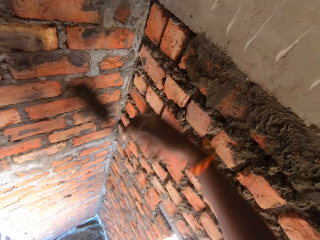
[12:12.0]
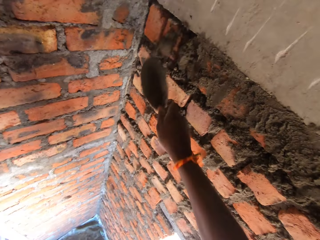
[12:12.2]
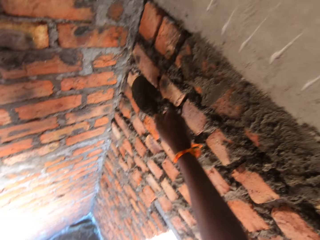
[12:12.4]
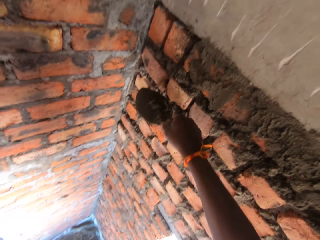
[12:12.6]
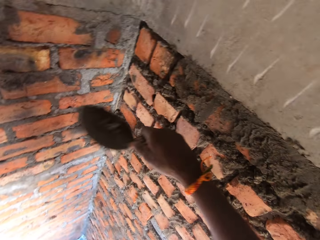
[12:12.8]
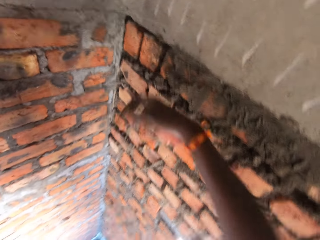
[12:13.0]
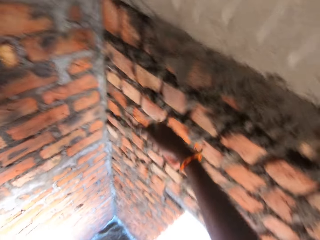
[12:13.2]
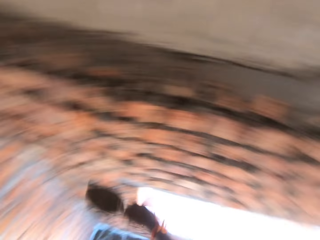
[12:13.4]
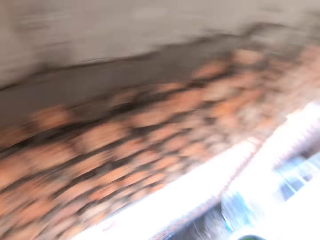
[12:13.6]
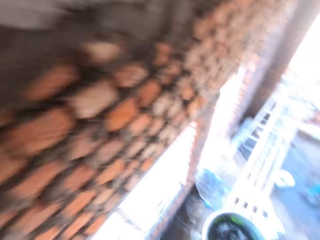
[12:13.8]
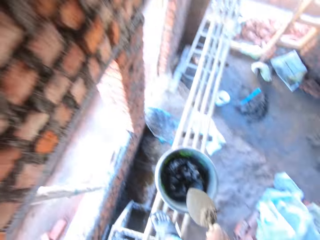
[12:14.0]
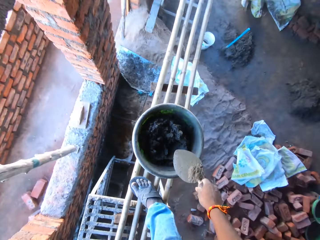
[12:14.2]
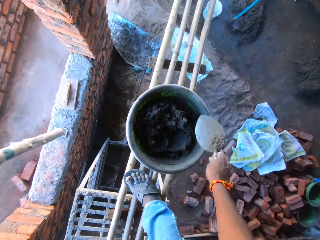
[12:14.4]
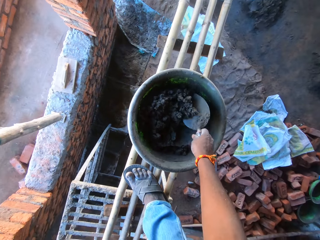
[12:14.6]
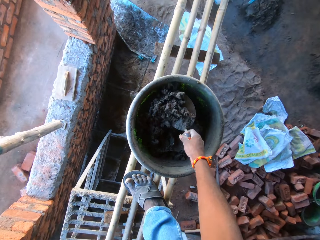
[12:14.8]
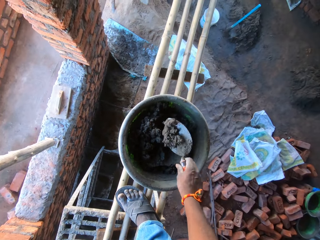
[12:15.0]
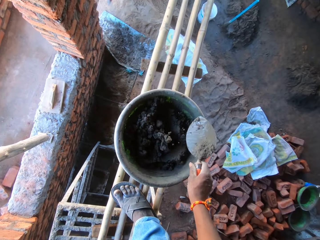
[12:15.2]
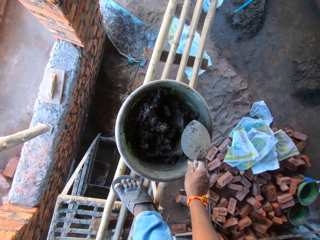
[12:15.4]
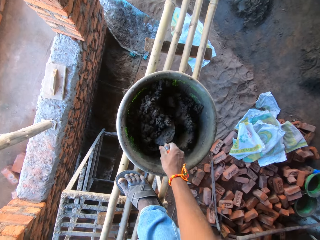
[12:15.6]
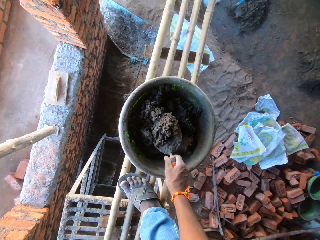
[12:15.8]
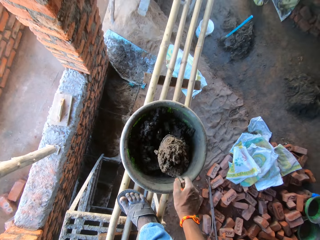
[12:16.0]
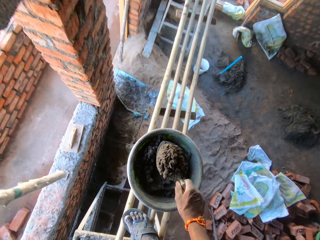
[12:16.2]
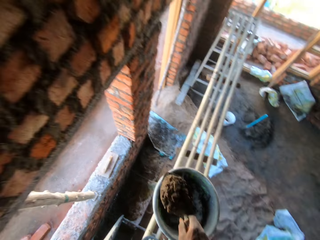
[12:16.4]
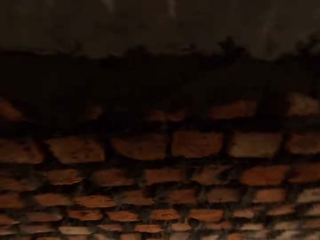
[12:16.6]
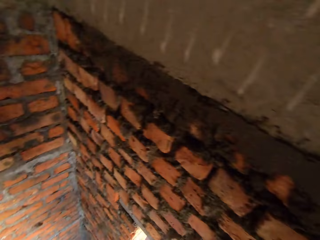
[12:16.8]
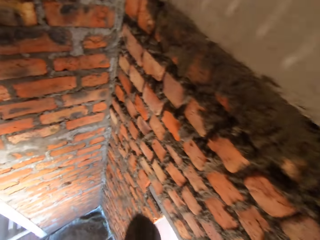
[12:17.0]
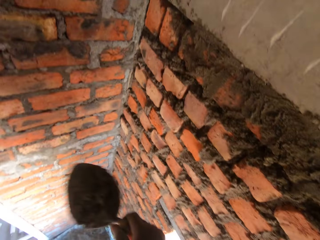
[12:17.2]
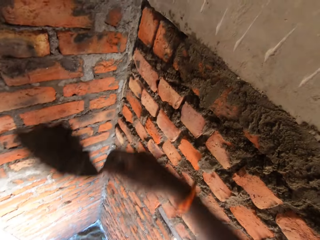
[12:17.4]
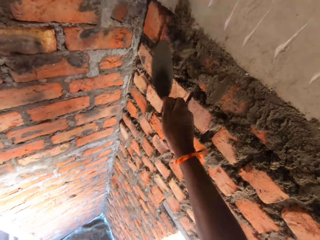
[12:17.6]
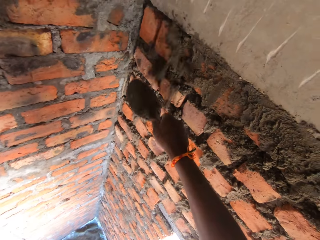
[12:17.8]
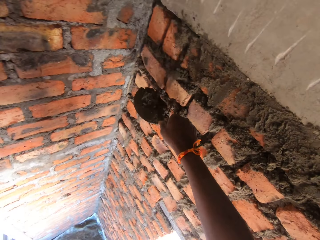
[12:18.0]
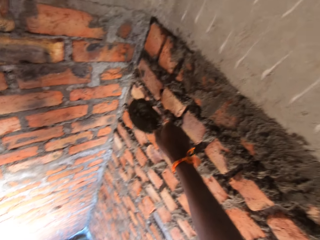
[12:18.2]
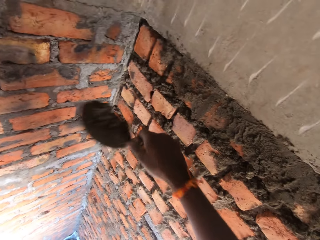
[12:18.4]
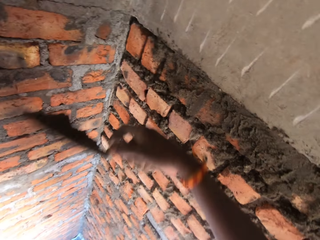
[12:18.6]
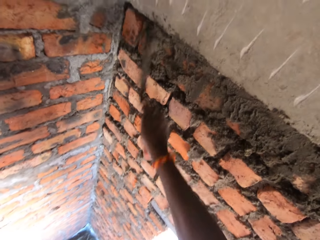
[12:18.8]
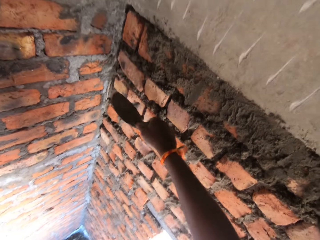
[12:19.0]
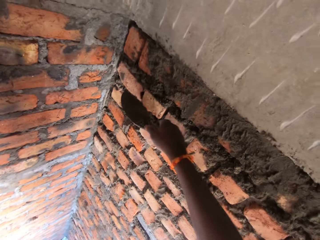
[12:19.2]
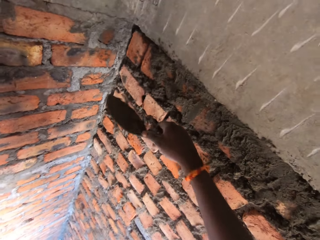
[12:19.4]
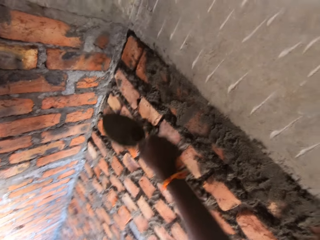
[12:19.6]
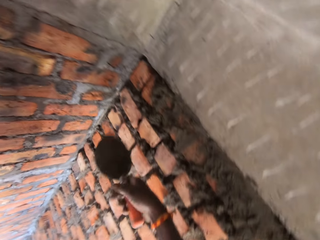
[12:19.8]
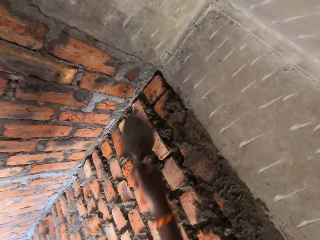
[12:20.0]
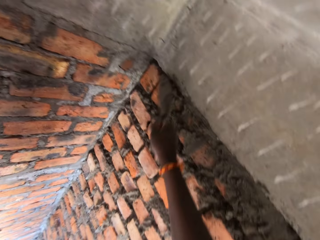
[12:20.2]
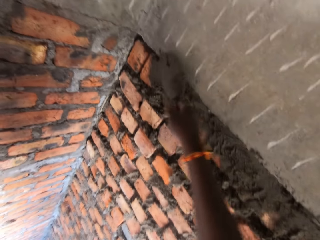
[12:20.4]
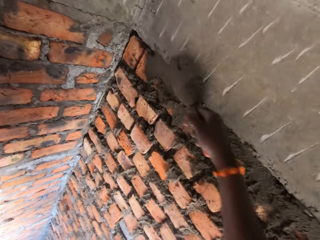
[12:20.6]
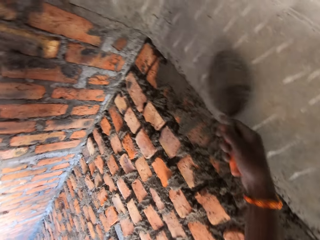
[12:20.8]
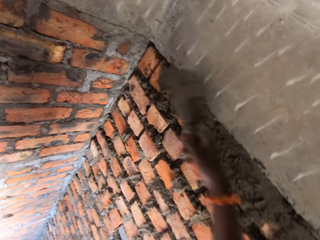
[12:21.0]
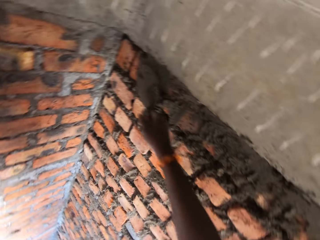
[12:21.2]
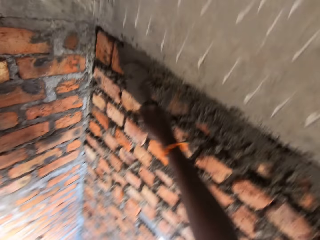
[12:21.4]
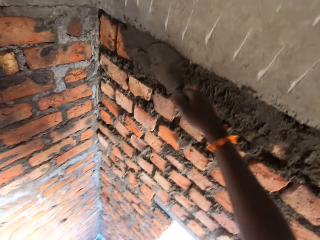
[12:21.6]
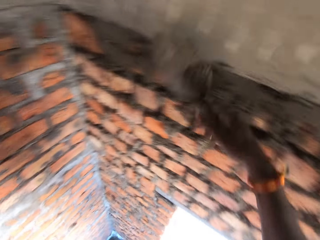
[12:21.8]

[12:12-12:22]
The camera wearer plasters the mortar on the wall with the trowel in his right hand. He scoops the mortar from the head pan on the bamboo sticks with the trowel in his right hand. He drops the mortar in the head pan with the trowel with his right hand. He scoops the mortar from the head pan on the bamboo sticks with the trowel in his right hand. He plasters the mortar on the wall with the trowel in his right hand. He rubs the mortar on the wall with the trowel in his right hand.

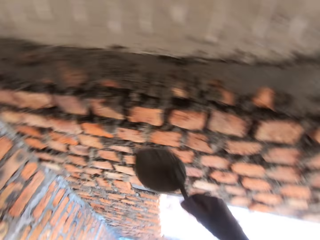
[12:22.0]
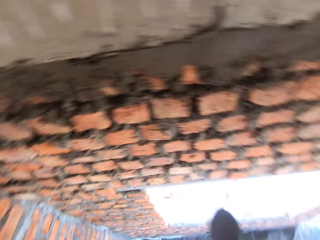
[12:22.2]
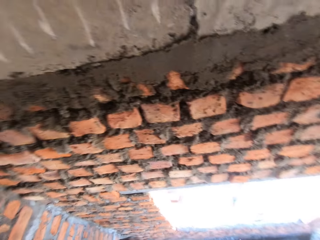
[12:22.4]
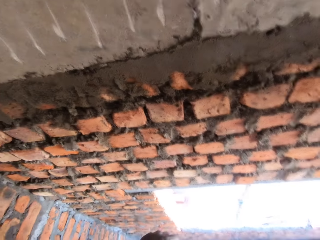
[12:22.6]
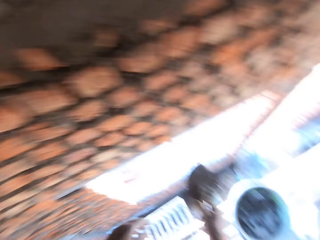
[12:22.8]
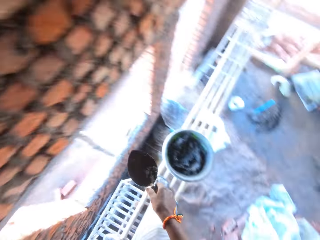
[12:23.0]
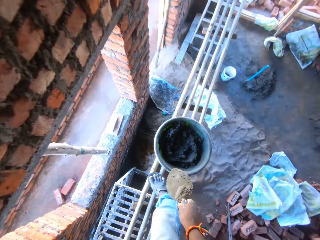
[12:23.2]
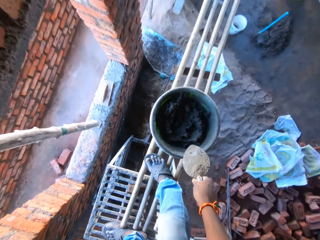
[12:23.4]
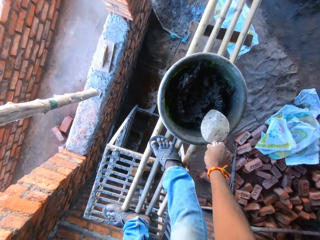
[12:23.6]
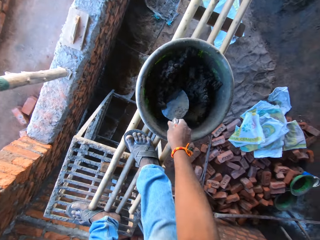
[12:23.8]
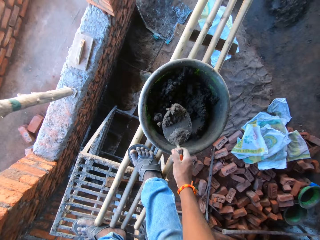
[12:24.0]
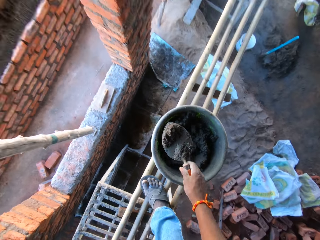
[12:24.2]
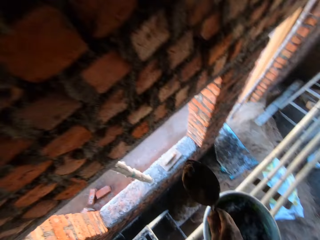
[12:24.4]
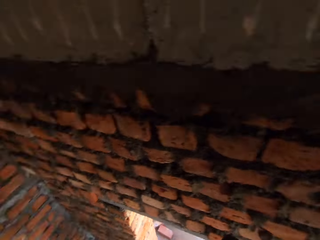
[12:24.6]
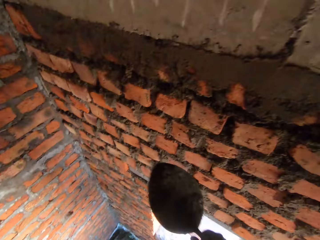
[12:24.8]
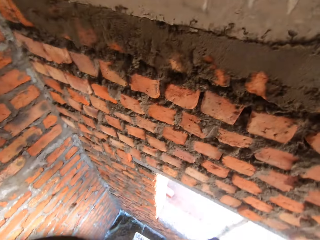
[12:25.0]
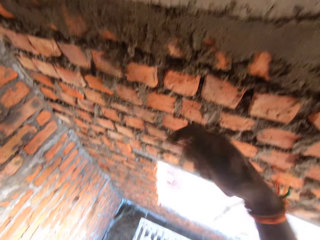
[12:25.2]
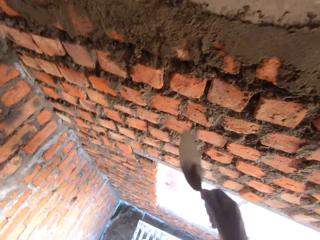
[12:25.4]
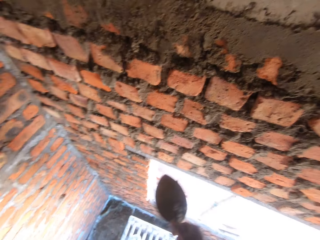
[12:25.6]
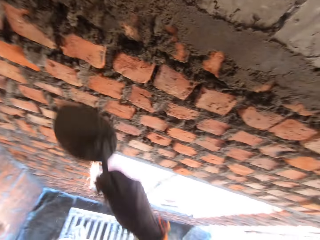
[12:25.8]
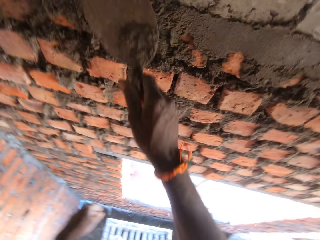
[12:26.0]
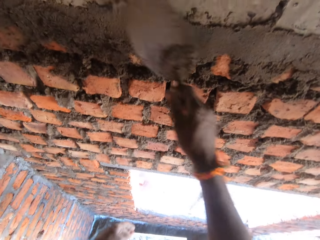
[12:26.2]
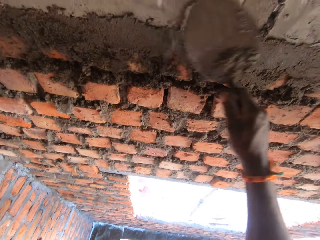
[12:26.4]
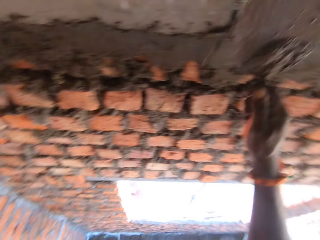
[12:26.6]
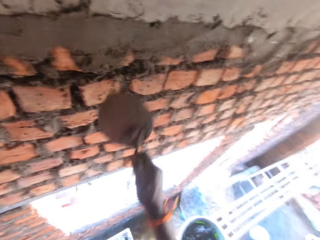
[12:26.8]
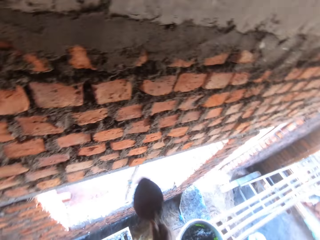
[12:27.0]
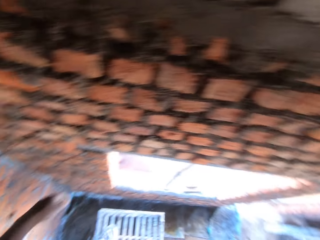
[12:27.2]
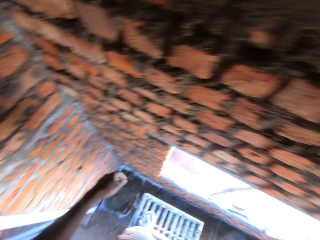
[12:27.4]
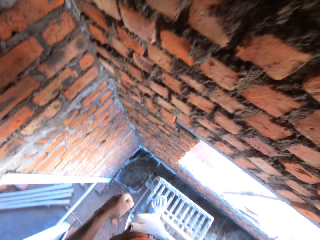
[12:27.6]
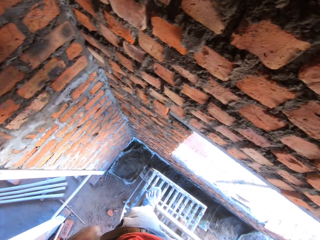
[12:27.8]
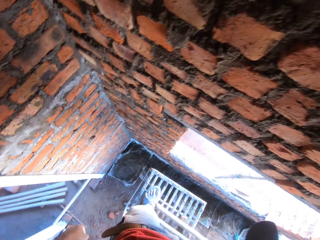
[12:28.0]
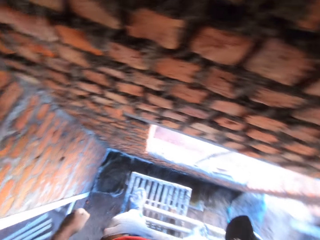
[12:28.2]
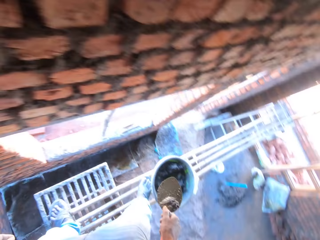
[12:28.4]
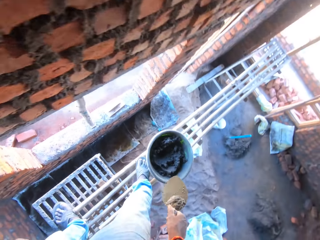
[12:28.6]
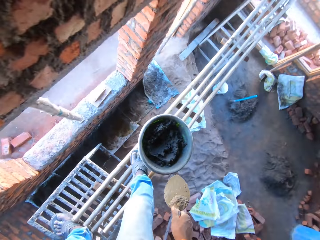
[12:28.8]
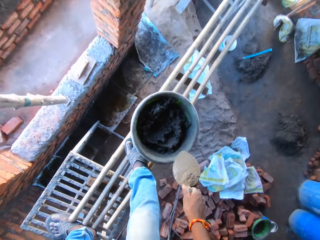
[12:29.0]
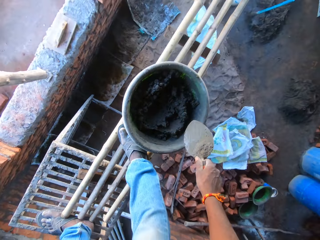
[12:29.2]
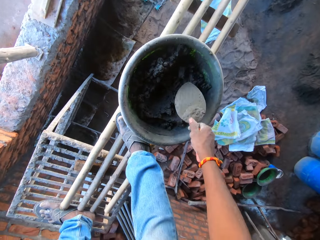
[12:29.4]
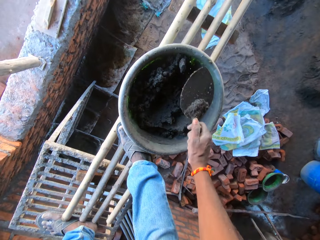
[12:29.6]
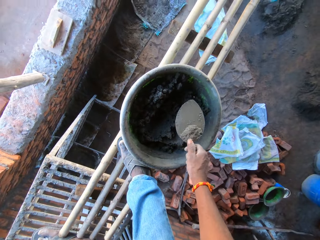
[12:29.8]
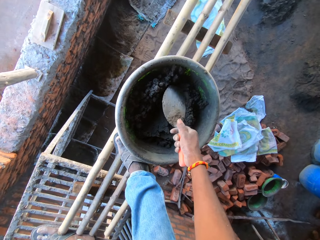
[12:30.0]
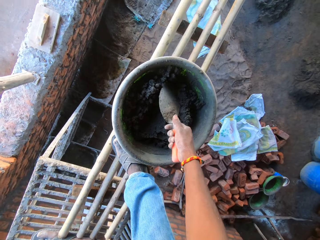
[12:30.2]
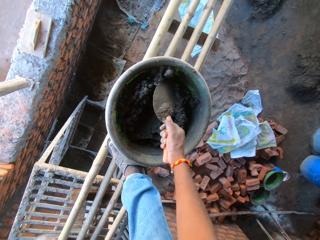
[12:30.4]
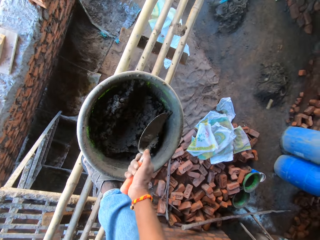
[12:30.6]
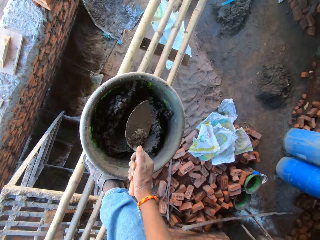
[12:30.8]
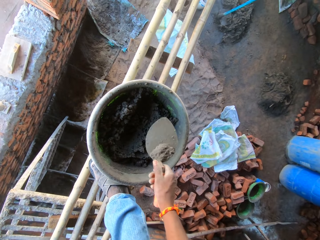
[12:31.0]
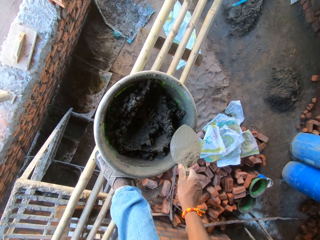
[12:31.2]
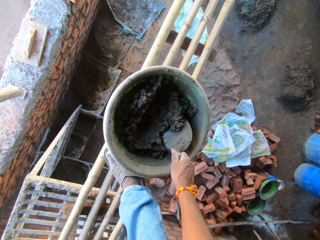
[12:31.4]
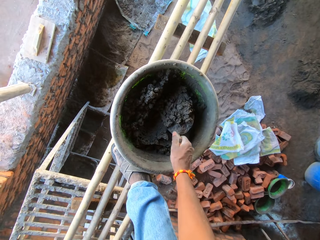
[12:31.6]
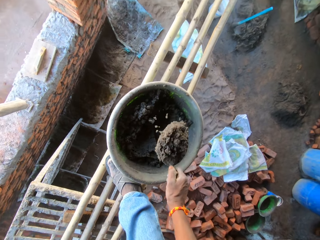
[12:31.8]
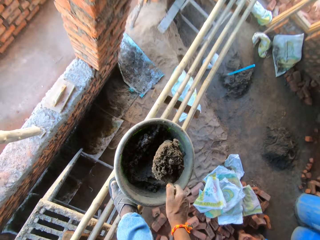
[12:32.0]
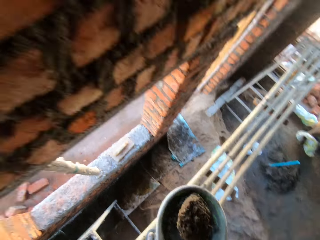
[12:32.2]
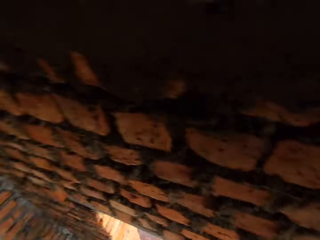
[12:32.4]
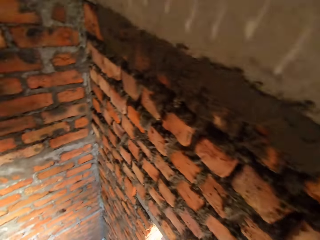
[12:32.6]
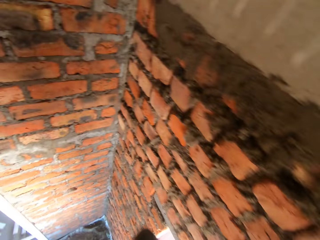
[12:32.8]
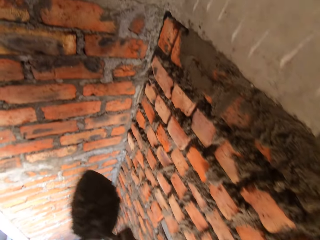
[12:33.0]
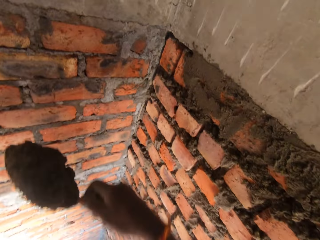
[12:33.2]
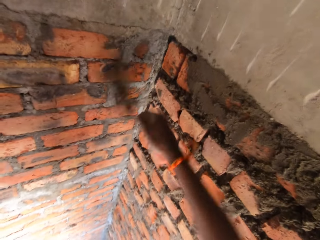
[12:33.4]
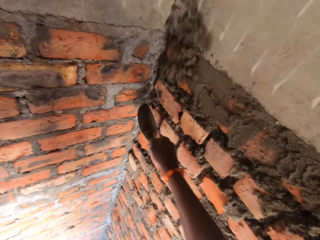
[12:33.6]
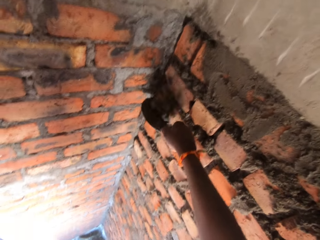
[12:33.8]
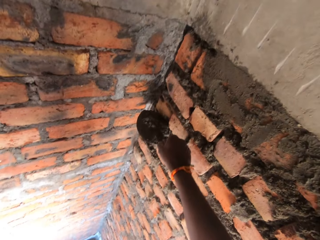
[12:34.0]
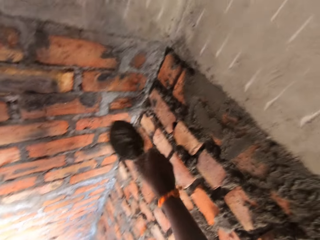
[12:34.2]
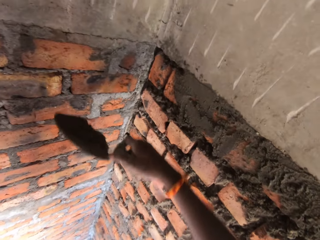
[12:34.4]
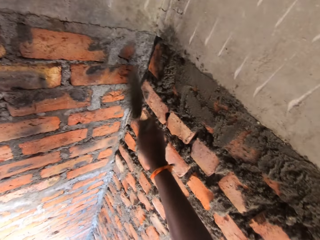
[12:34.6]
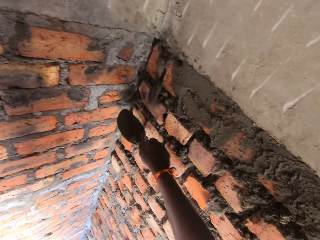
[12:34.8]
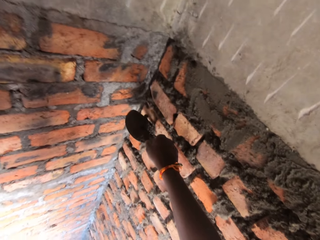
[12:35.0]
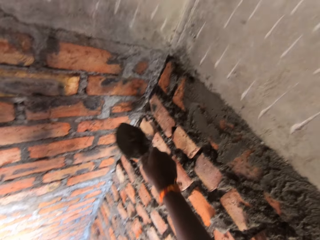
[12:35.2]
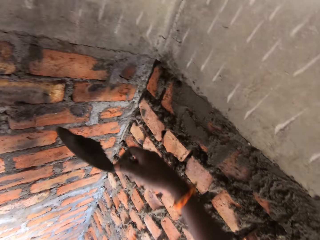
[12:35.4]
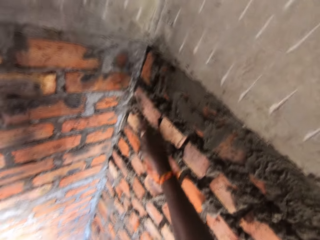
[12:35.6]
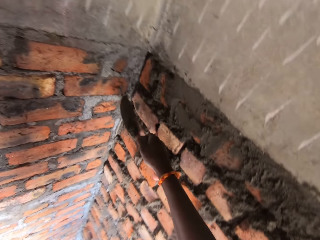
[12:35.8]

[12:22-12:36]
The camera wearer scoops mortar from the hand pan on the bamboo sticks with the trowel in his right hand. He plasters the mortar on the wall with the trowel in his right hand. He rubs the mortar on the wall with the trowel in his right hand. He throws a stone from the head pan to the floor with the trowel in his right hand. He scoops mortar from the hand pan on the bamboo sticks with the trowel in his right hand. He plasters the mortar on the wall with the trowel in his right hand.
